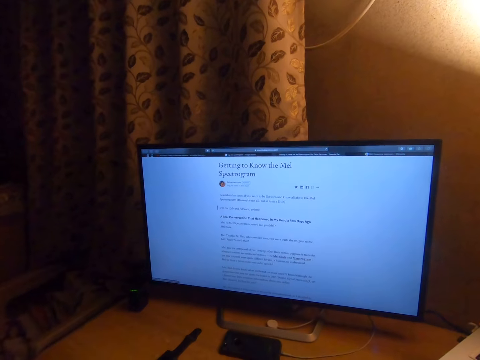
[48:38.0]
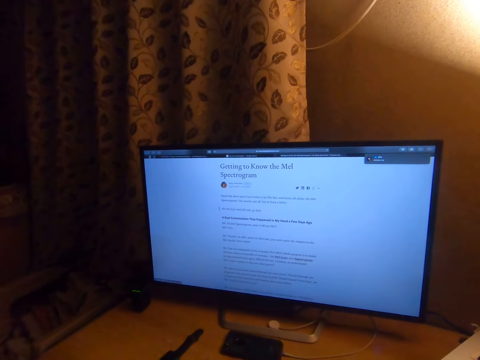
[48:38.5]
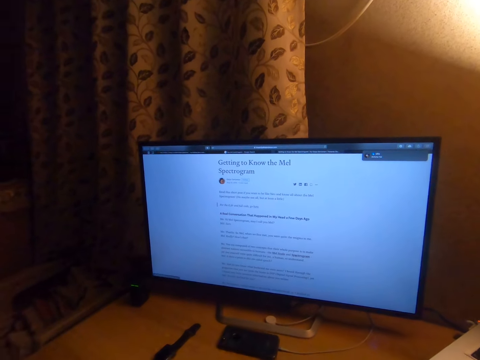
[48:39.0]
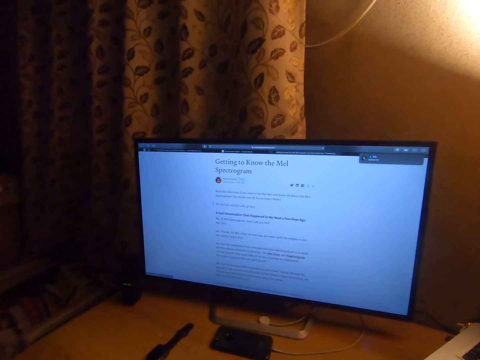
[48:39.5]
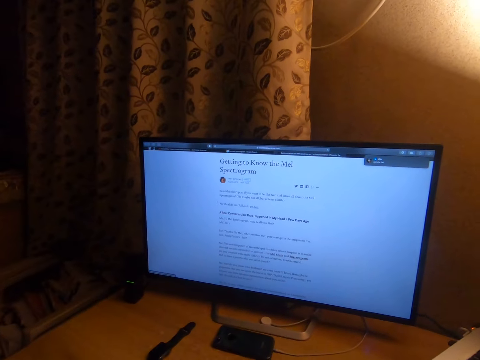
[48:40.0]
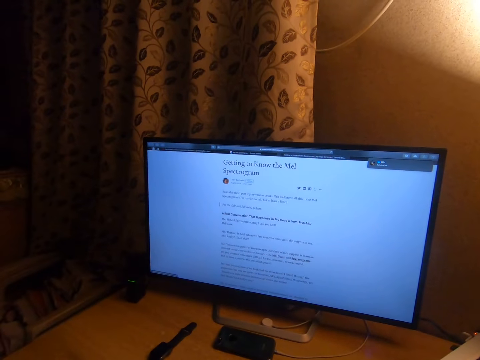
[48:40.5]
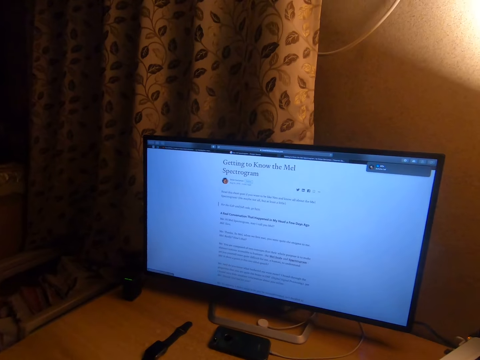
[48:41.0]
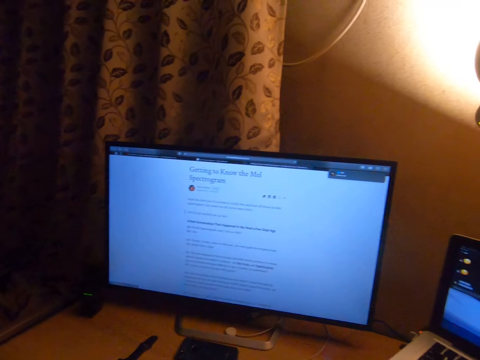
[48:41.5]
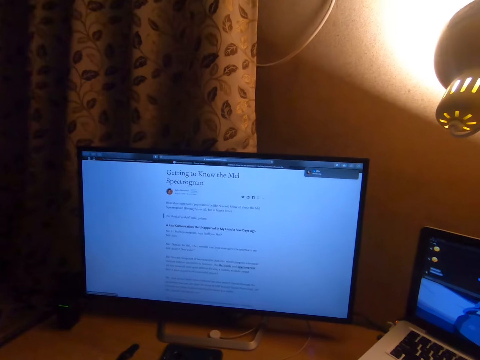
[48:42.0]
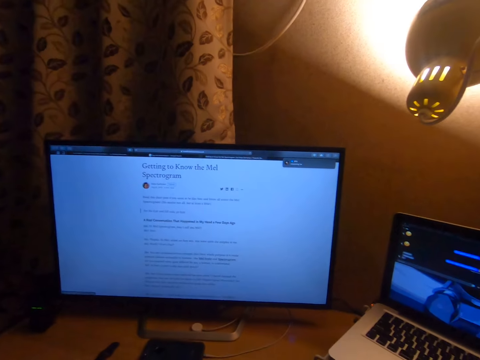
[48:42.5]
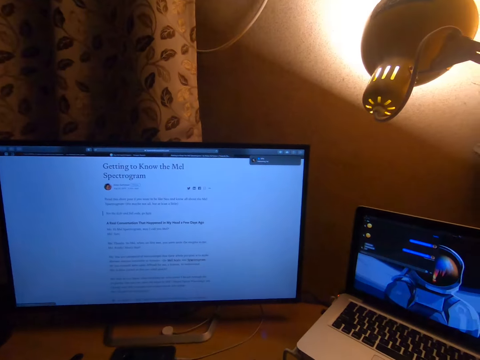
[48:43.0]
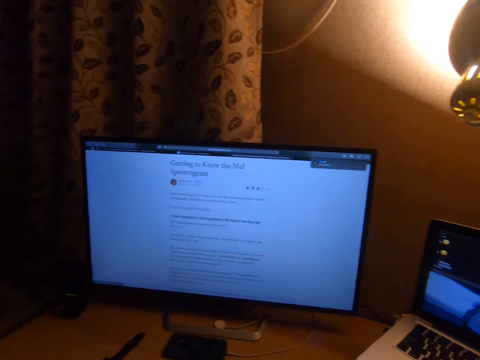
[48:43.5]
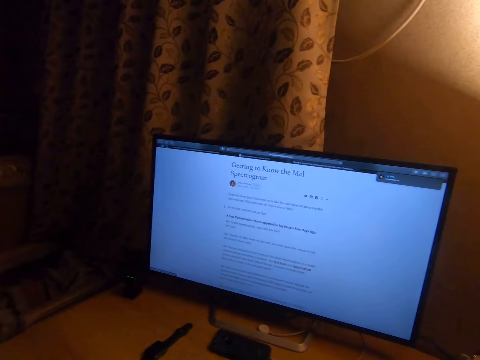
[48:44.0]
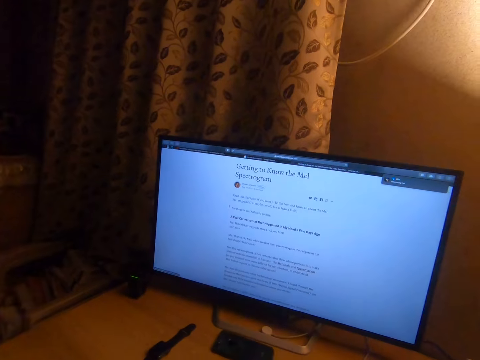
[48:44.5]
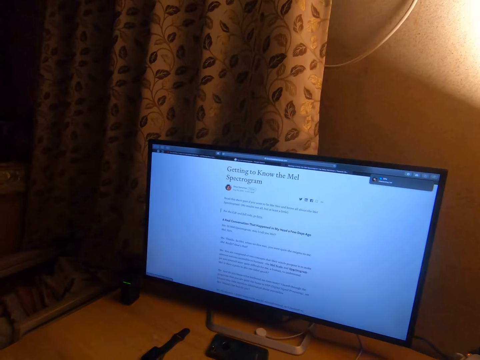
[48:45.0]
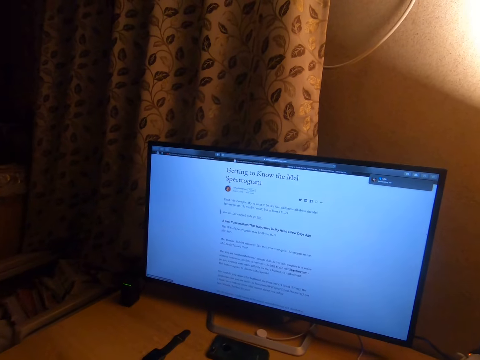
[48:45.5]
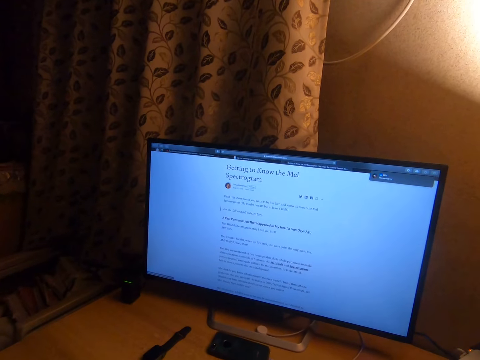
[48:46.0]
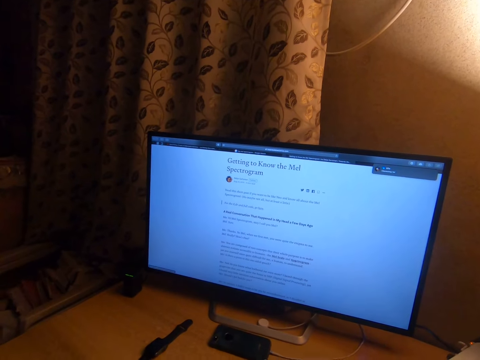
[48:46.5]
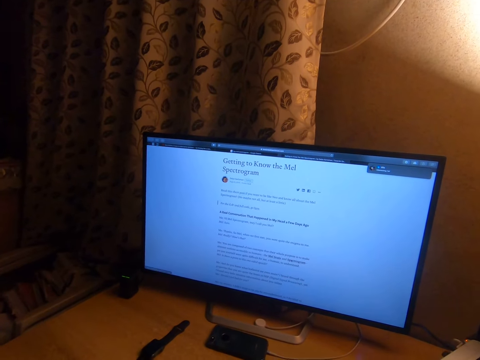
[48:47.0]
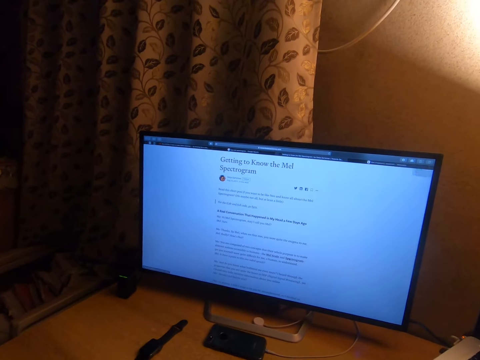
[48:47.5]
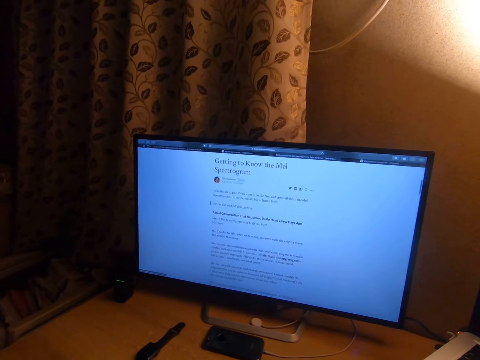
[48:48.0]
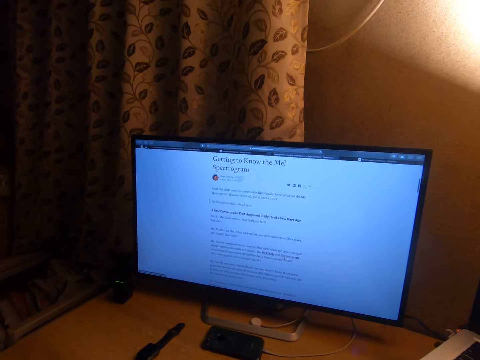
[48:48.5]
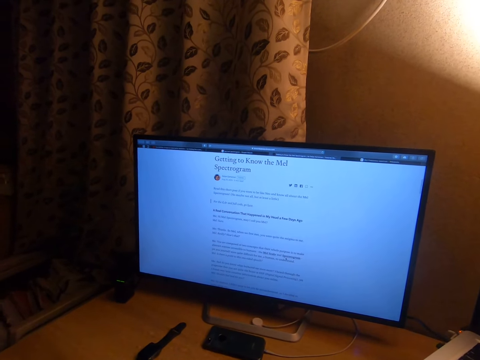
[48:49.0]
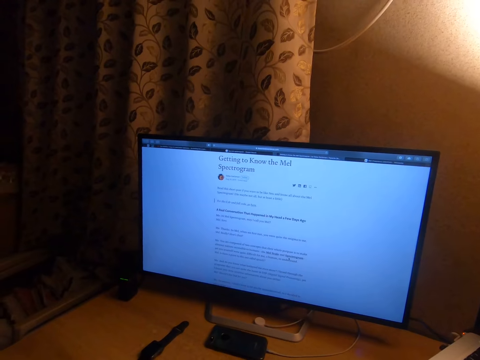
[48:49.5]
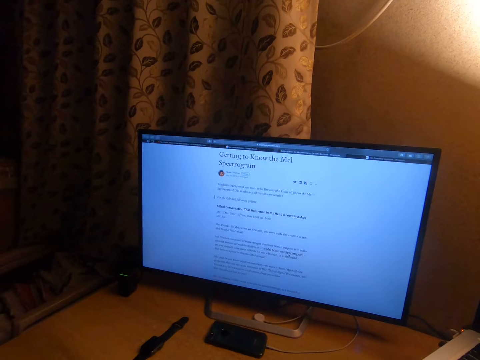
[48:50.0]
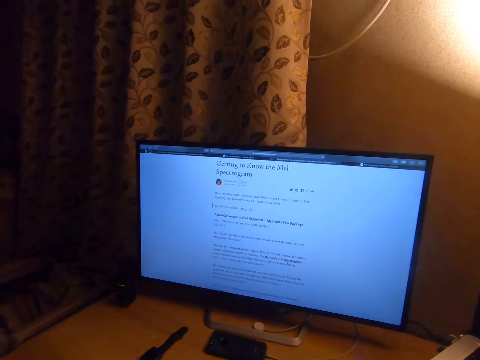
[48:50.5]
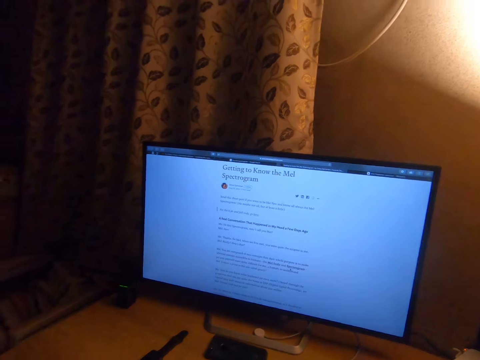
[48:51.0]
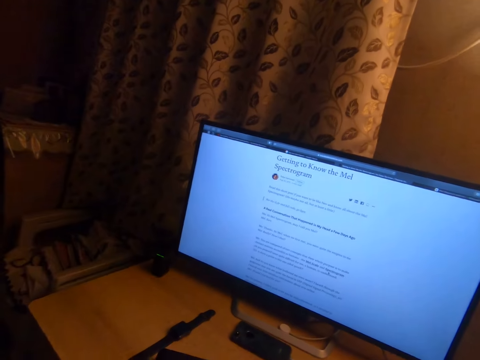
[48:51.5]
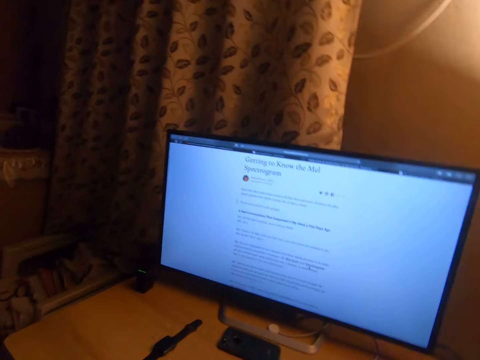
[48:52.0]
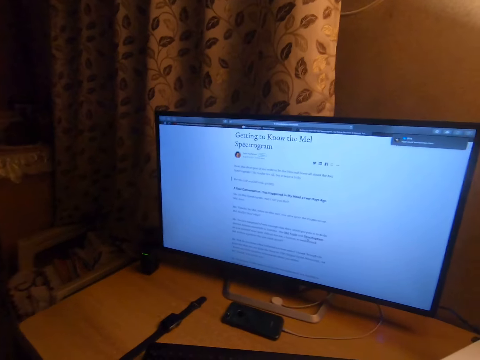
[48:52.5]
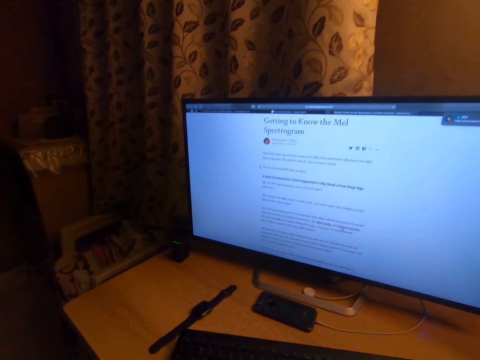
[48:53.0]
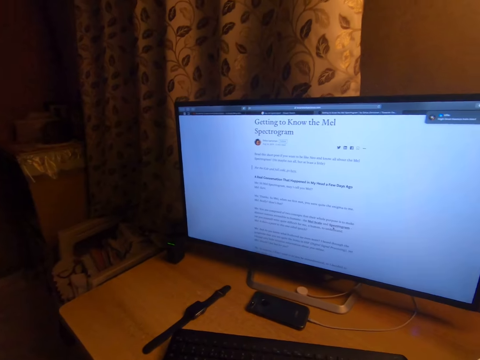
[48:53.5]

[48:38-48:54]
The camera wearer stares at the television. They turn the head right. They turn the head left. They stare at the television. They operate the desktop computer.

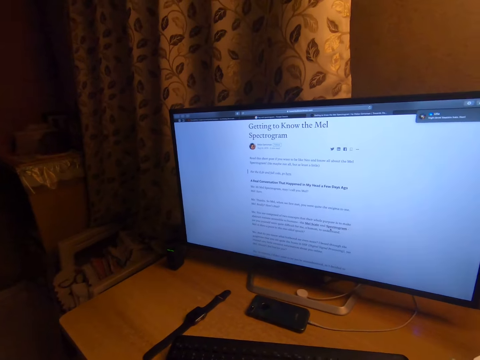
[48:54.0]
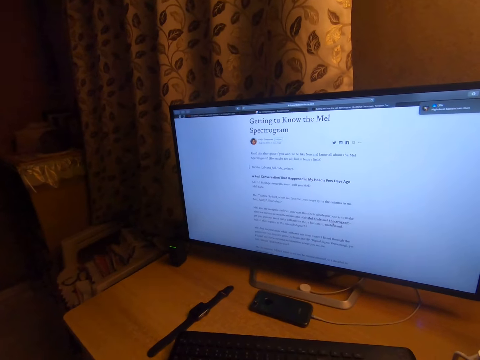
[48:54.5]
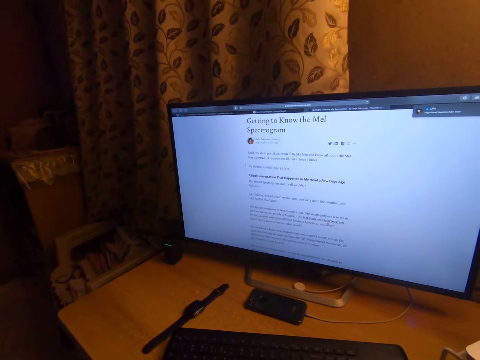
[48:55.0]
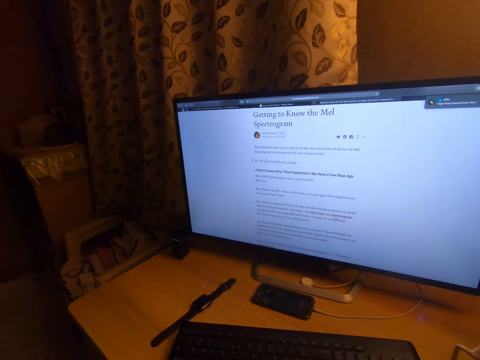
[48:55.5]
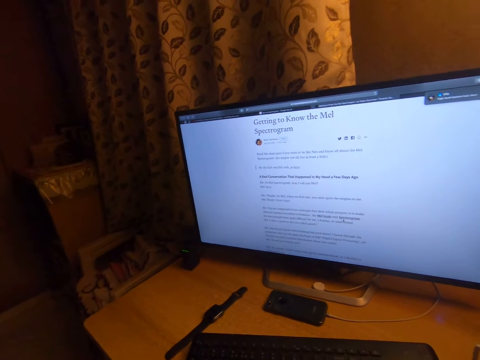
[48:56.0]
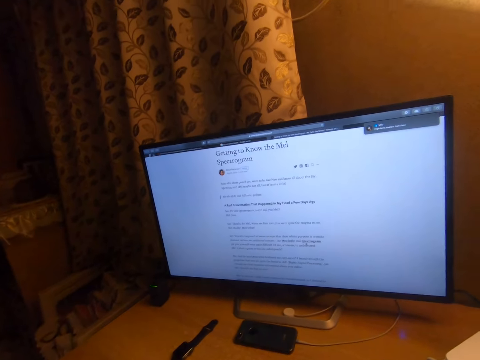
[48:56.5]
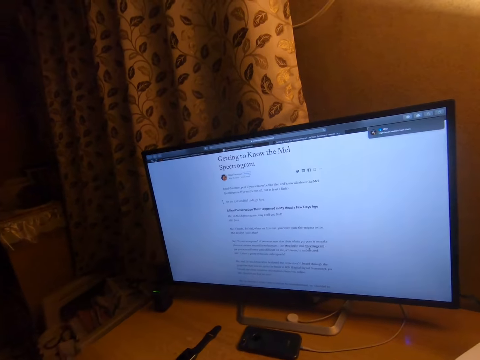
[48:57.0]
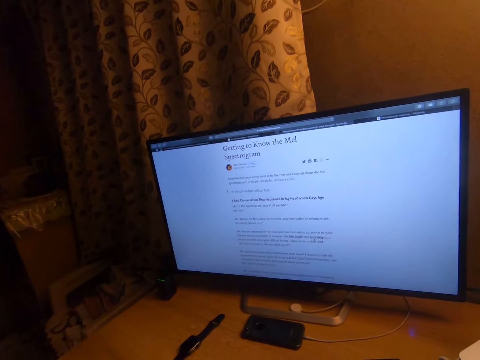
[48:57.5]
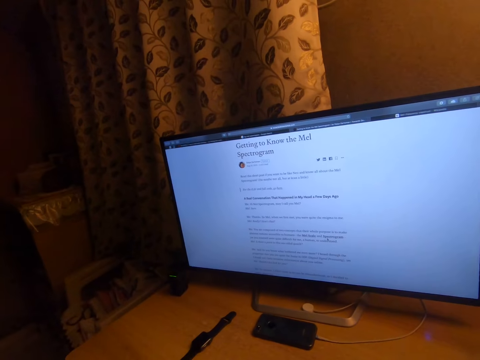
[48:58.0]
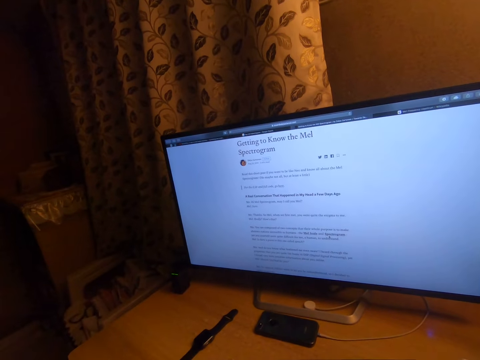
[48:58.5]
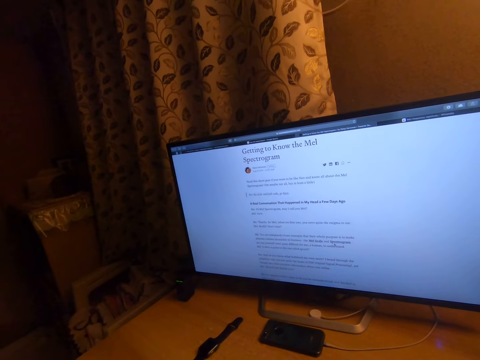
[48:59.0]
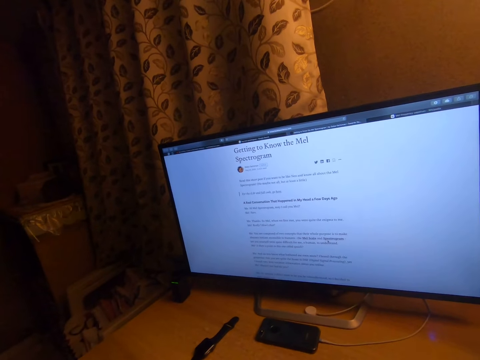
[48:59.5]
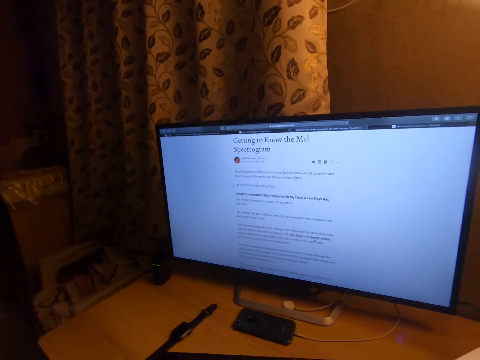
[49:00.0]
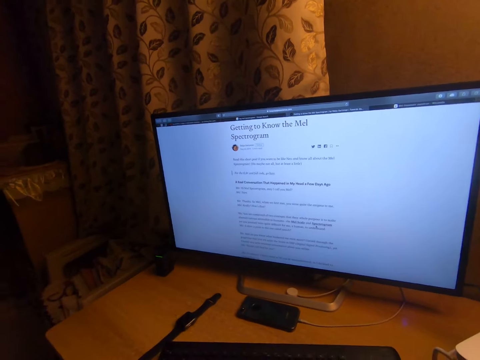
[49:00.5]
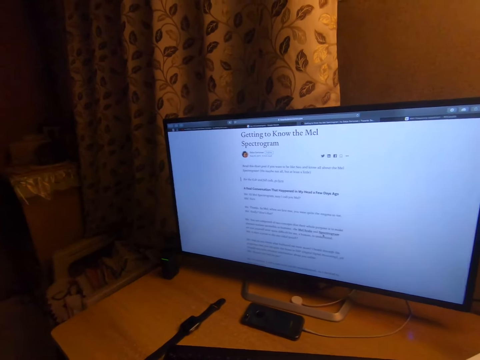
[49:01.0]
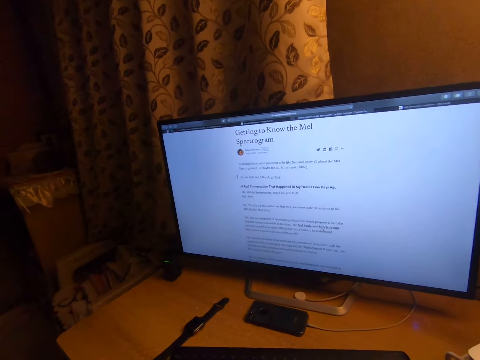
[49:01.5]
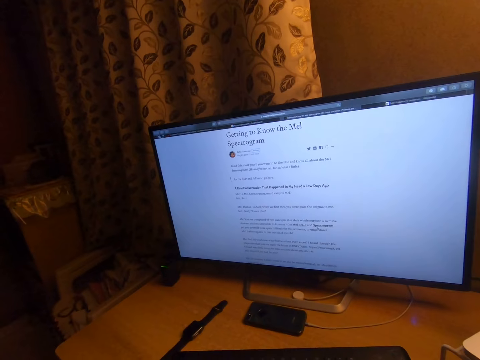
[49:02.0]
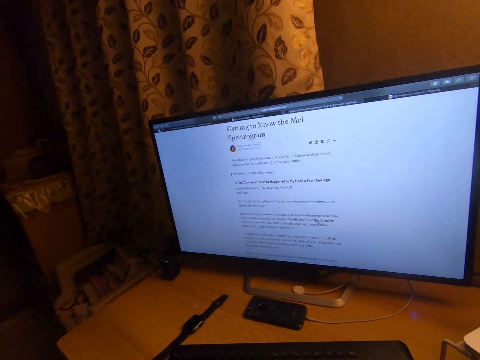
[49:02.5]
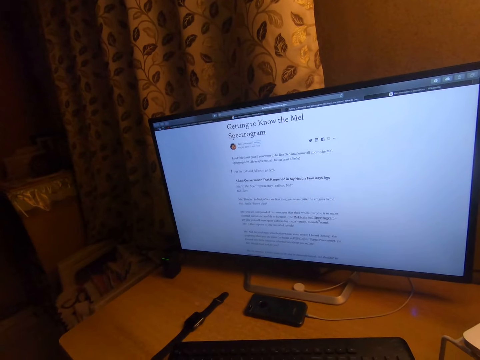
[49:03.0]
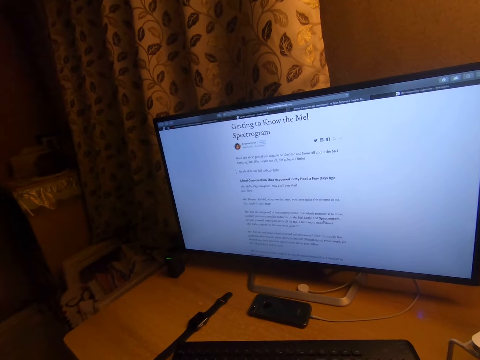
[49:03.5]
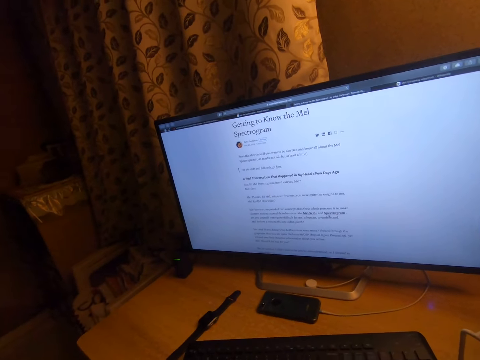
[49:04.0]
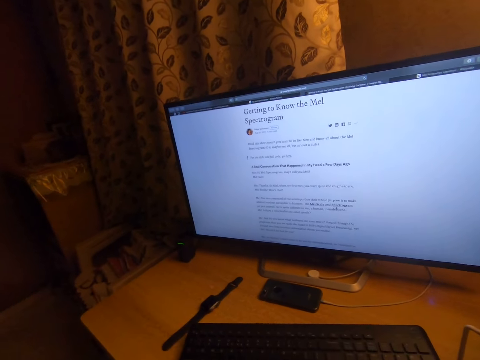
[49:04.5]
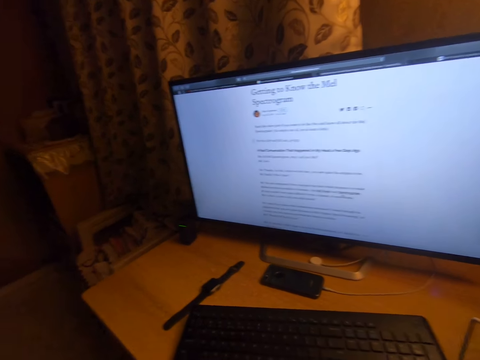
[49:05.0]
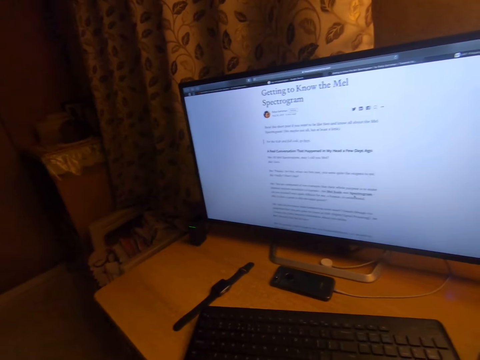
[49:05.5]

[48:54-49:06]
The camera wearer turns the head left.
